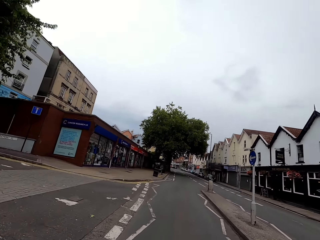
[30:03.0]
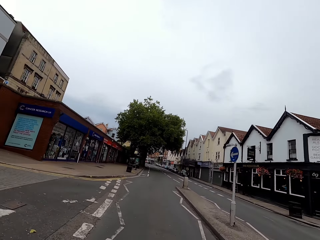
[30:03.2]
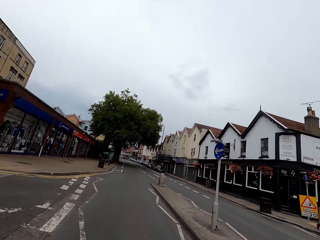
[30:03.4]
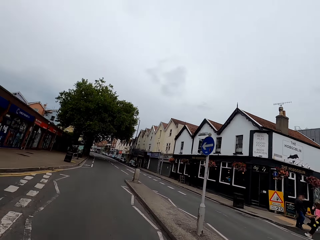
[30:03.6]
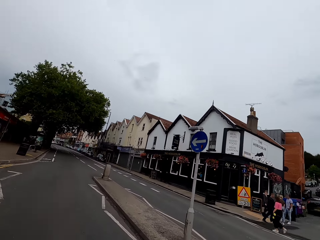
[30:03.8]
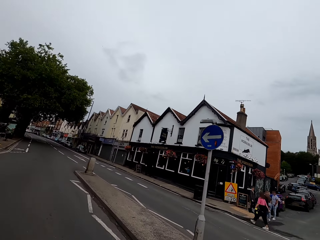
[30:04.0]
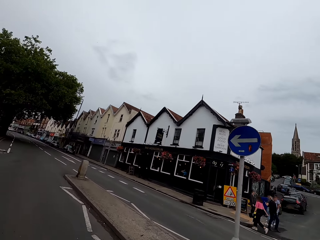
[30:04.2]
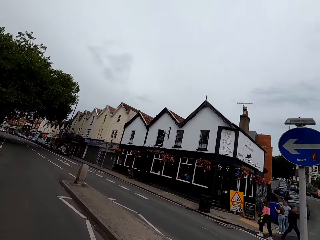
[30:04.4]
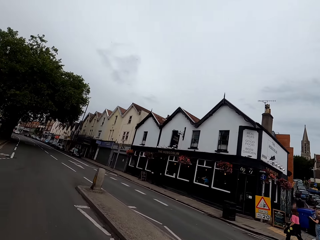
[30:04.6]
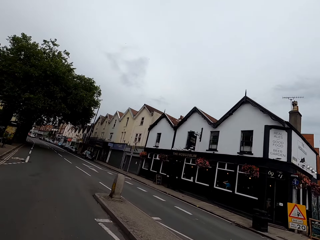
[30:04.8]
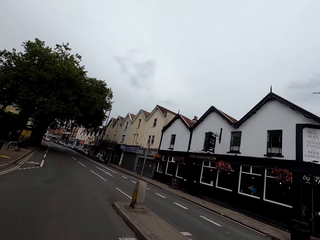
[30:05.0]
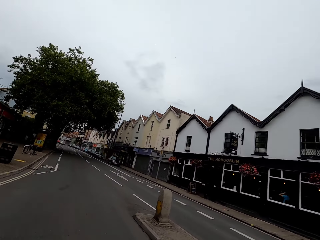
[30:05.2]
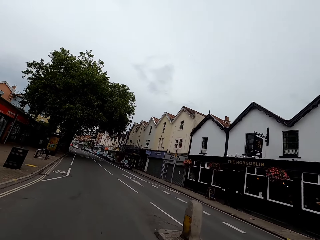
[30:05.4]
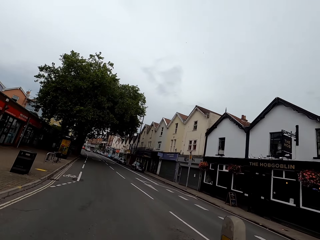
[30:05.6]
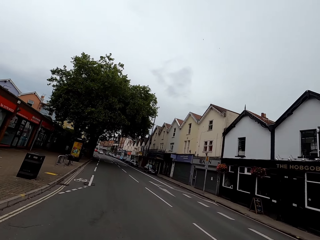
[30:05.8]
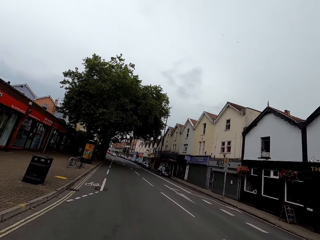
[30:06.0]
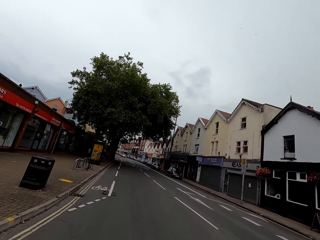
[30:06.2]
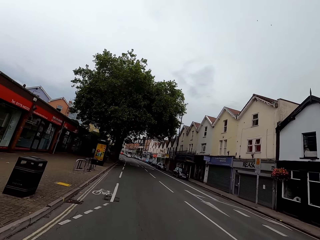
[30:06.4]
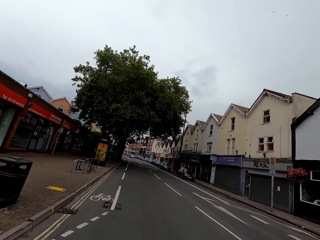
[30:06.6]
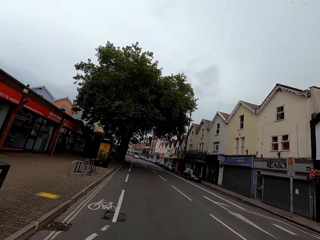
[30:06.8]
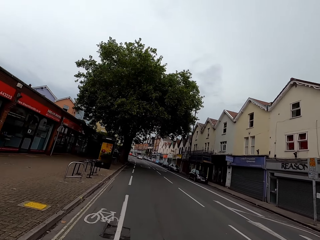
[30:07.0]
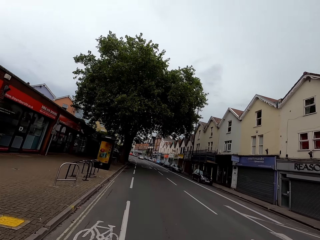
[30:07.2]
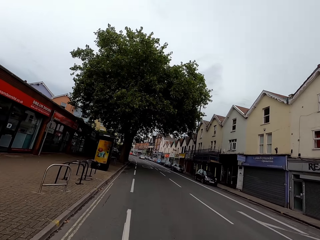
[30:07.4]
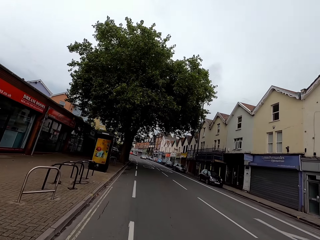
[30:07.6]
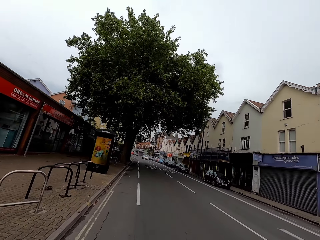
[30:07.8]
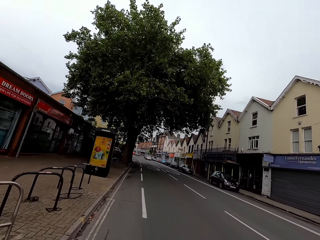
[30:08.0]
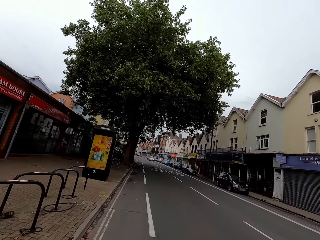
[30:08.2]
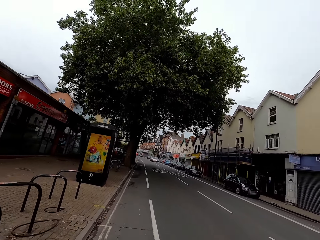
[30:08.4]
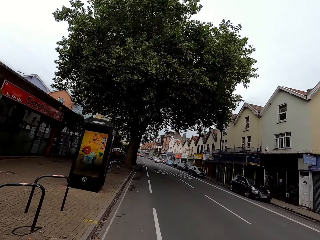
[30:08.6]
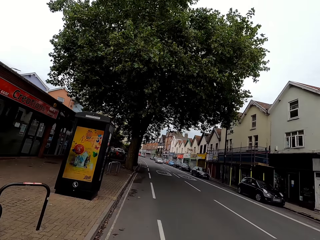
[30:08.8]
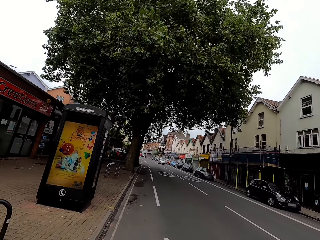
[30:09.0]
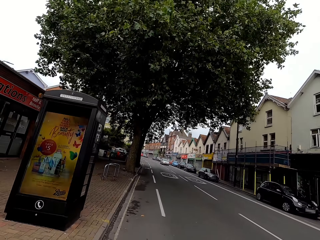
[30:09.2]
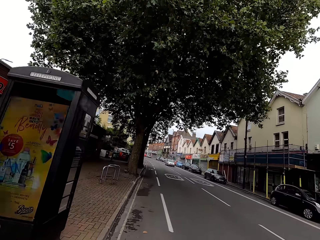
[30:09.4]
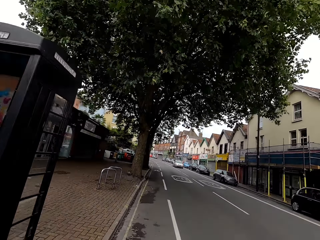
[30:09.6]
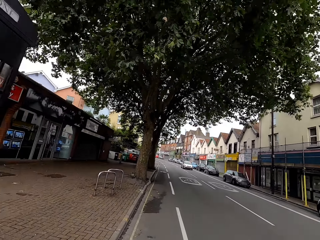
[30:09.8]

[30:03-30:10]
The camera wearer rides on the road. They look around.

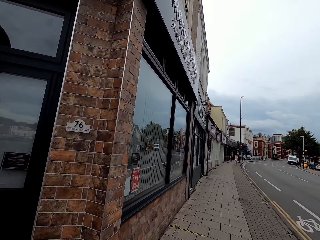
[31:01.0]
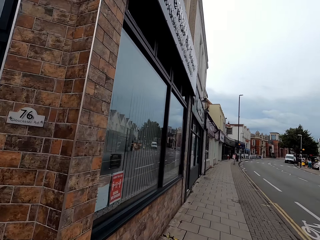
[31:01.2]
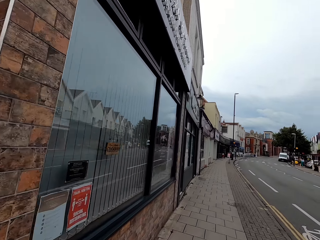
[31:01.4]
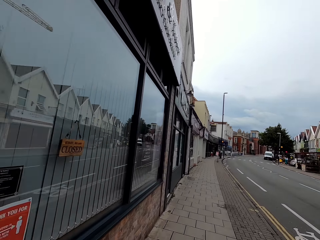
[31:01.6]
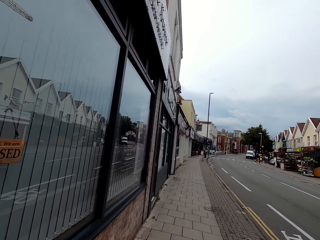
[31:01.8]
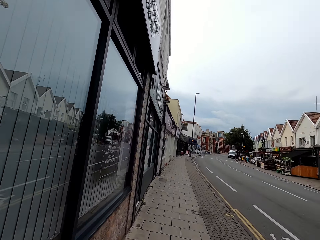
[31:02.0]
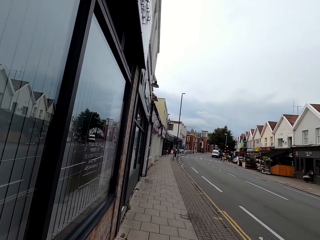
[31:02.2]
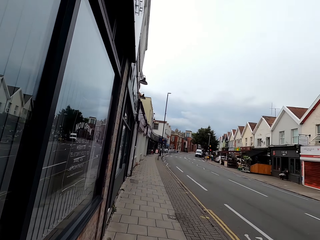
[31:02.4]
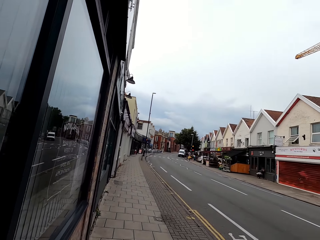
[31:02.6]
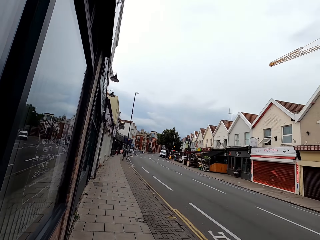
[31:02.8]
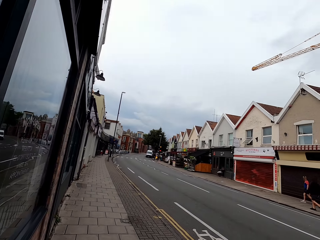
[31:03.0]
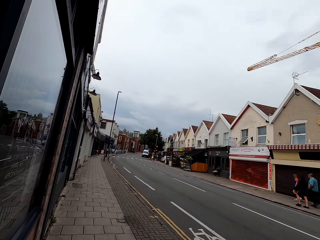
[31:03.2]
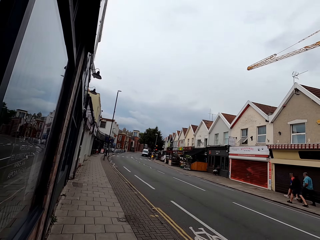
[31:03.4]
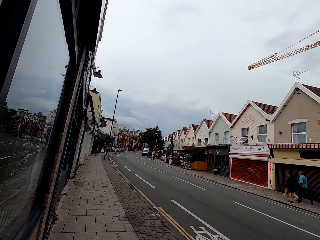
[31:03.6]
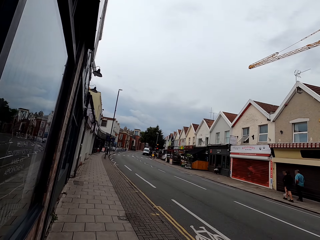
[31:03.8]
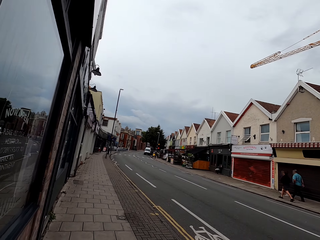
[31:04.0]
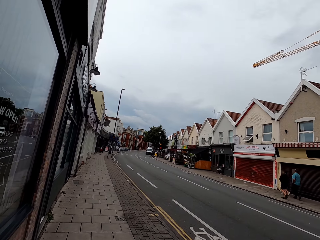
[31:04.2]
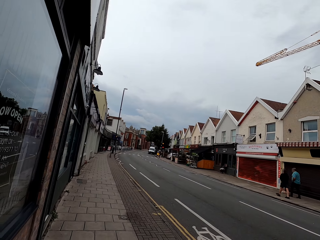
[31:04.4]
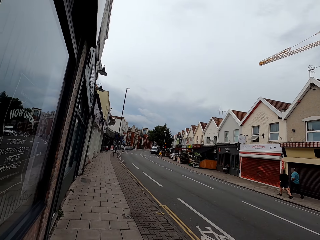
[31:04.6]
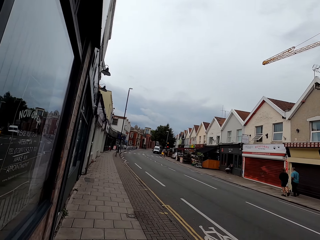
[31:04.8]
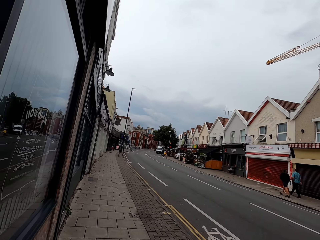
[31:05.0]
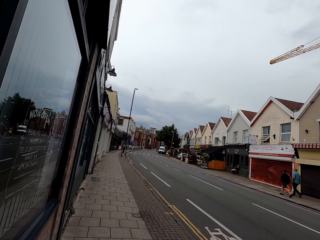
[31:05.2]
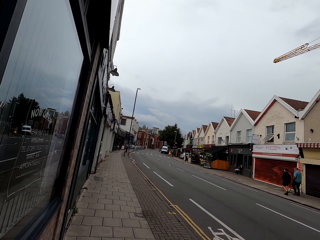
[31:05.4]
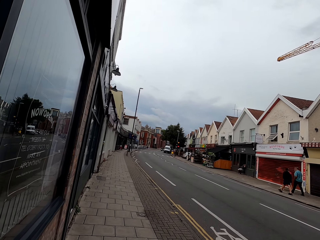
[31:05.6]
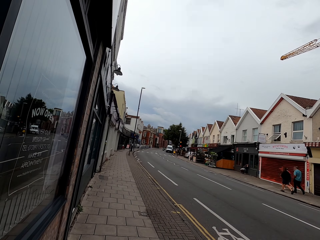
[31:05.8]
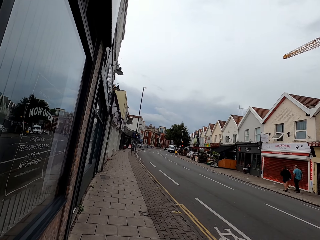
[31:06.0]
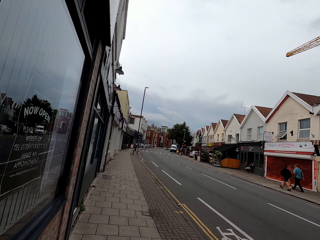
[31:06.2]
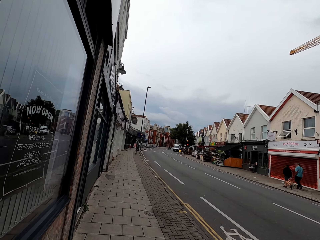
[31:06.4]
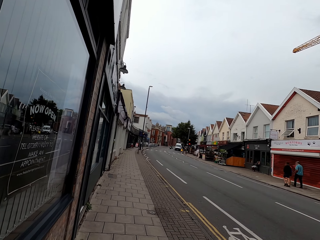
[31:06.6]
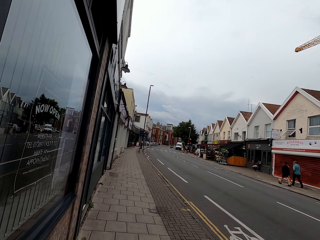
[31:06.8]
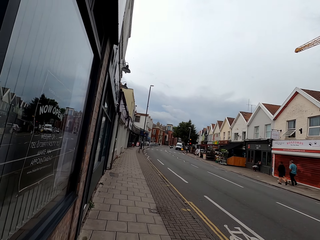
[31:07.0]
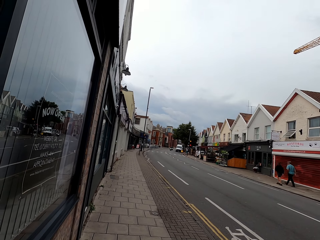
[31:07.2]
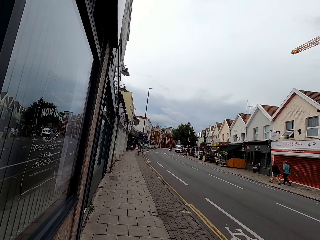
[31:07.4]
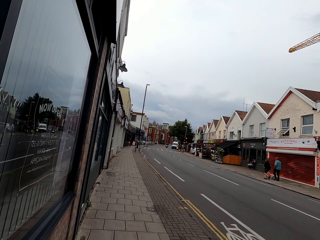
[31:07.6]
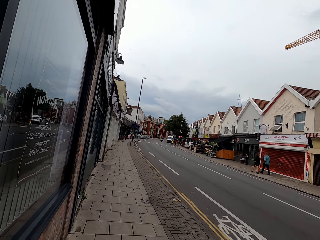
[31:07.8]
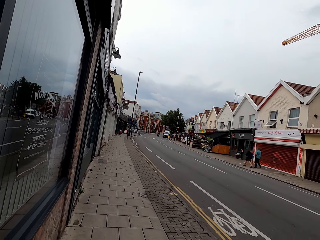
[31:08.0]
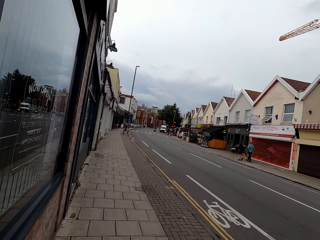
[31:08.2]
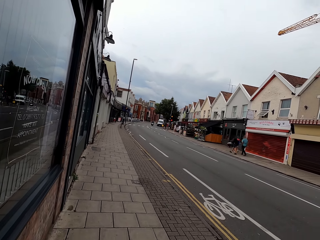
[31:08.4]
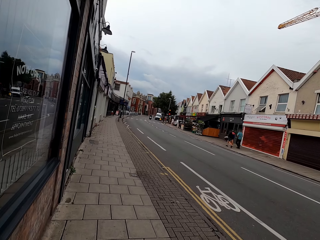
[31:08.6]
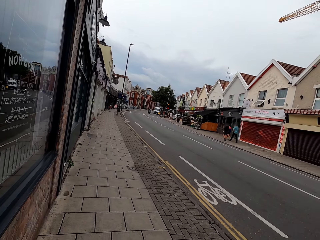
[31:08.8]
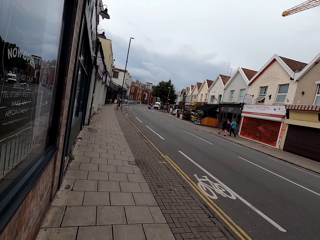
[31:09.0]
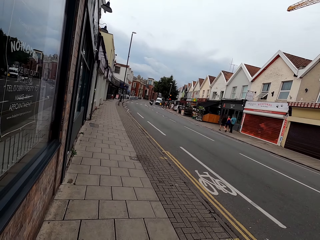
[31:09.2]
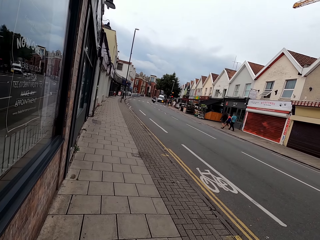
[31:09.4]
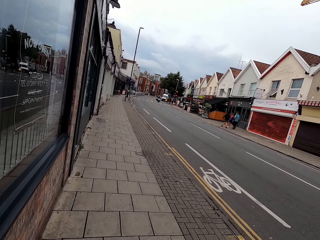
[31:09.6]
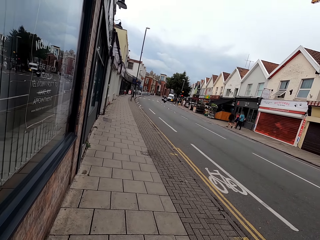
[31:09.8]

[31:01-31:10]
The camera wearer stops the bicycle by the roadside. They look around.

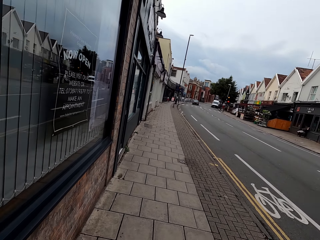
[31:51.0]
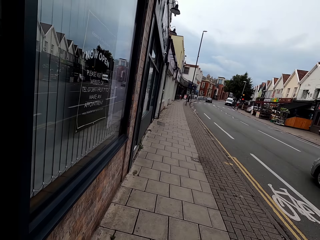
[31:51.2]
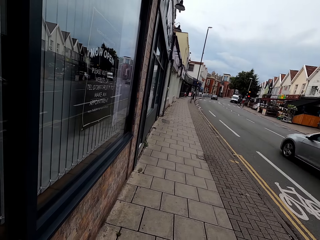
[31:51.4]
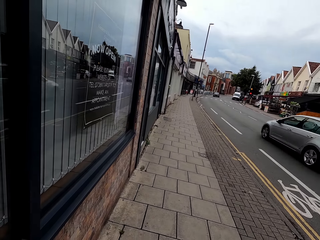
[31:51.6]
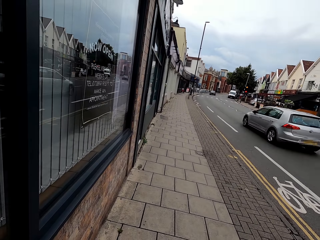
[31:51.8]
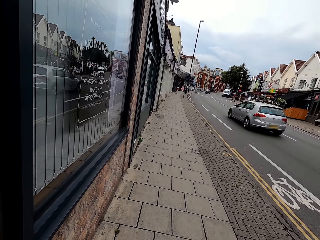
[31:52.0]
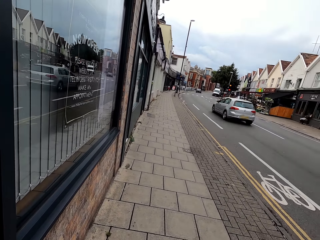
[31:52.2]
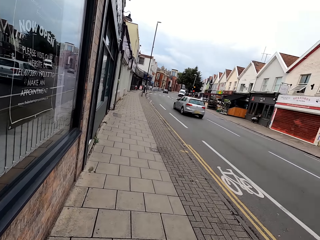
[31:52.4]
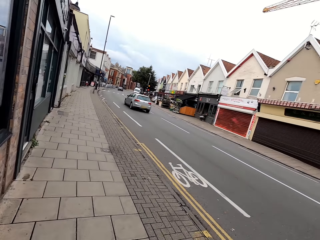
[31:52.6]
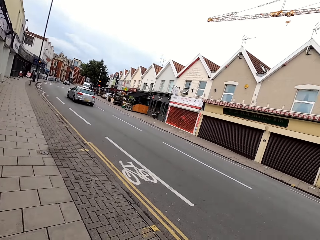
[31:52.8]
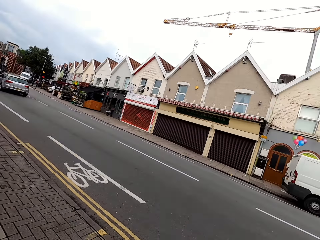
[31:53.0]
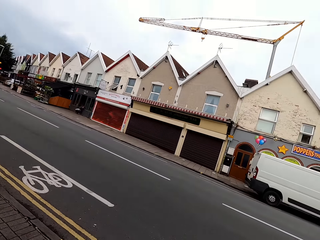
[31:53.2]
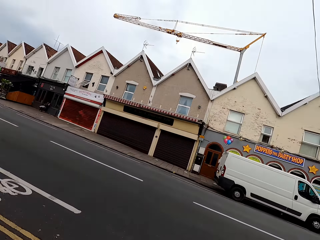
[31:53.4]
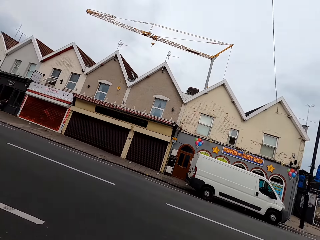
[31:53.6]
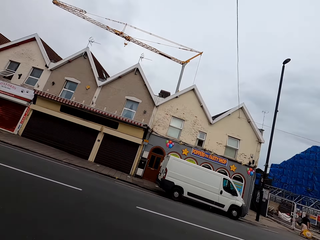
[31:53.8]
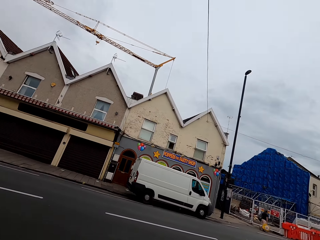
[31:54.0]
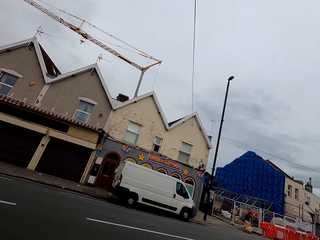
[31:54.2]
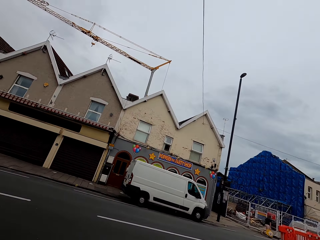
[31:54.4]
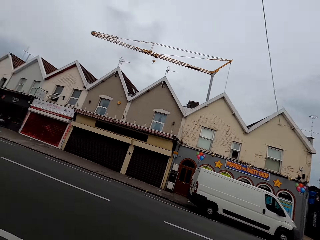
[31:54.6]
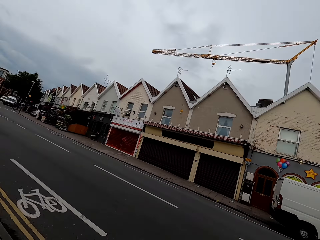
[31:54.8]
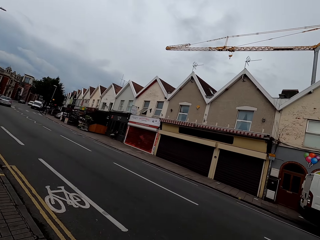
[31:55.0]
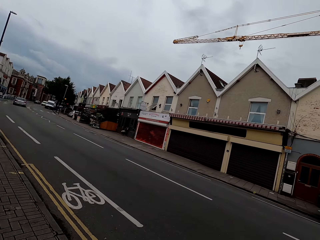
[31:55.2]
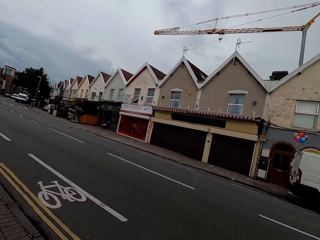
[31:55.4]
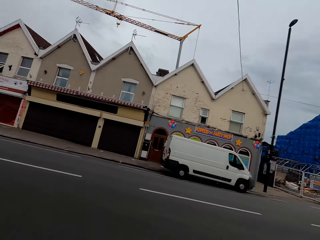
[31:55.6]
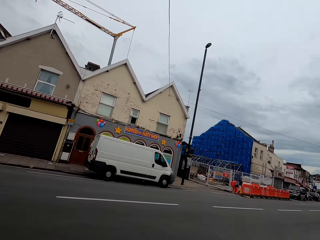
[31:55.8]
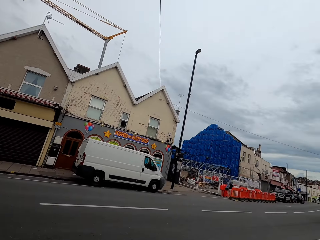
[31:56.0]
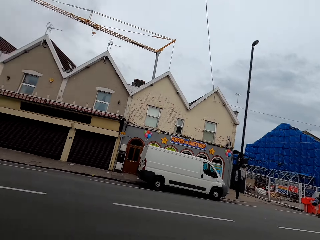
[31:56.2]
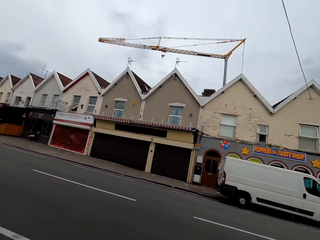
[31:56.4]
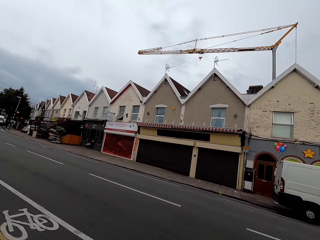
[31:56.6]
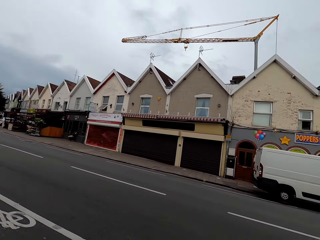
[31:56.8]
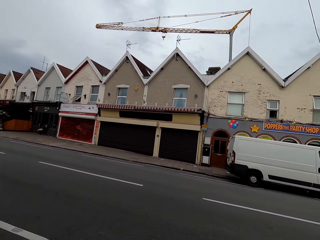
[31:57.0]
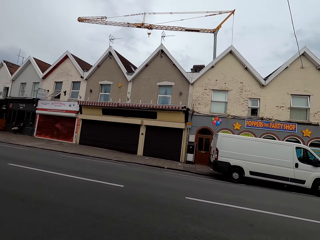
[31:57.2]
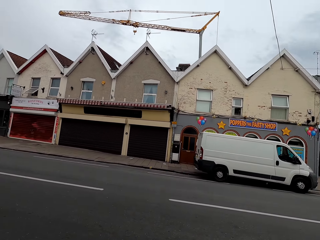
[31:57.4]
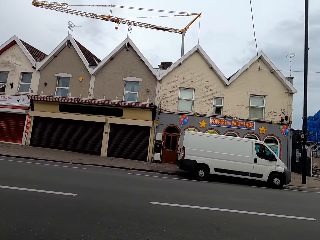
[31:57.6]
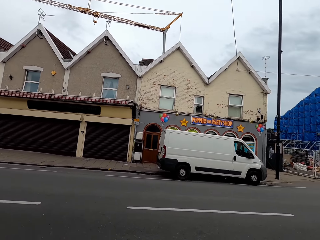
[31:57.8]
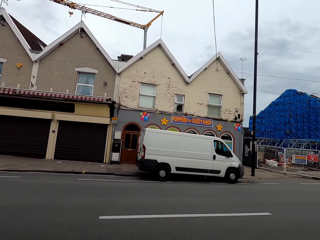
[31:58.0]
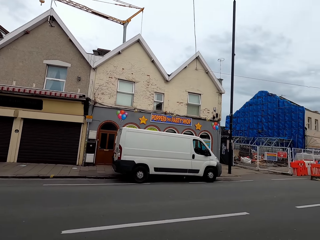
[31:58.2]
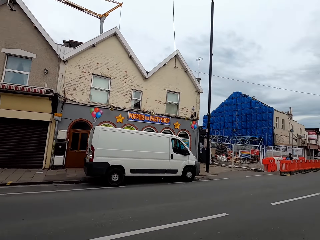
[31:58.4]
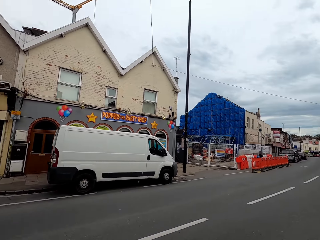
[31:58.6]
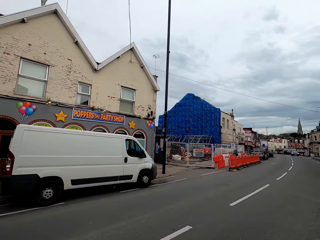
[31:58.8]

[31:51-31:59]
The camera wearer looks across the road. They turn to the right and left. They ride a bicycle.
